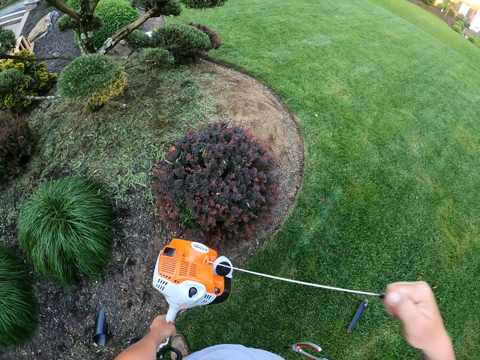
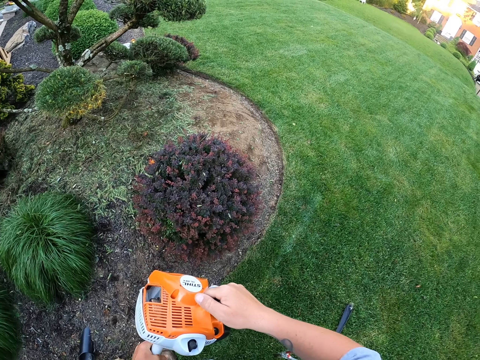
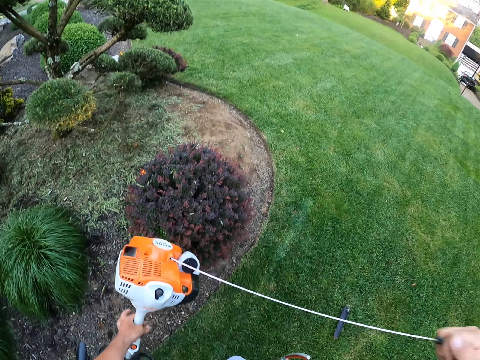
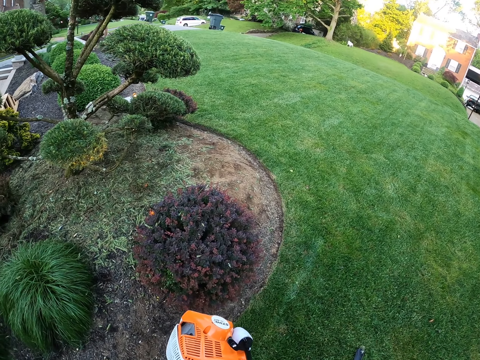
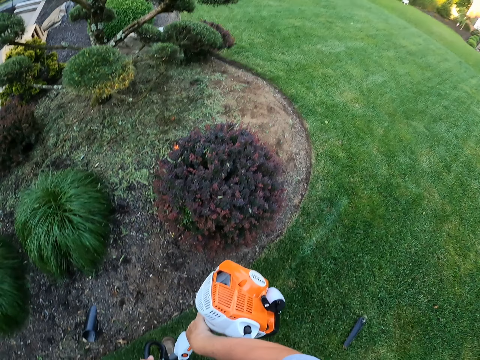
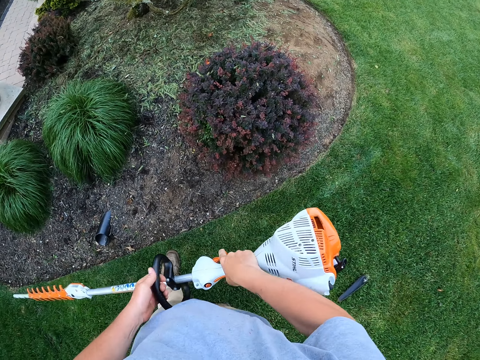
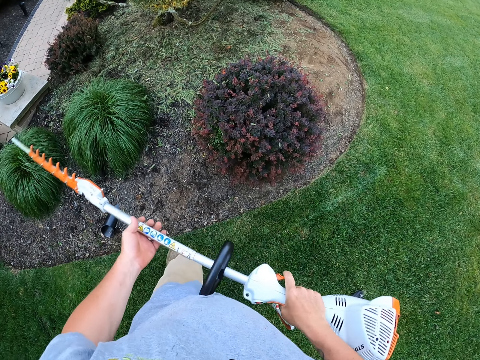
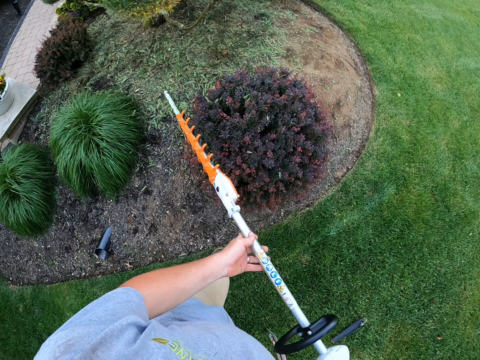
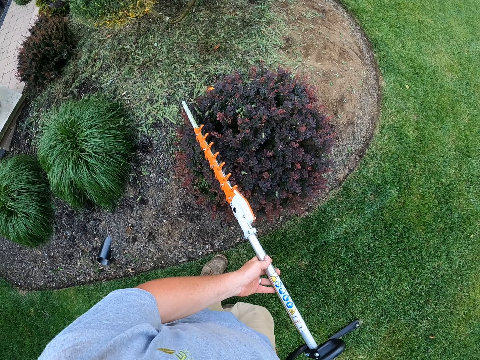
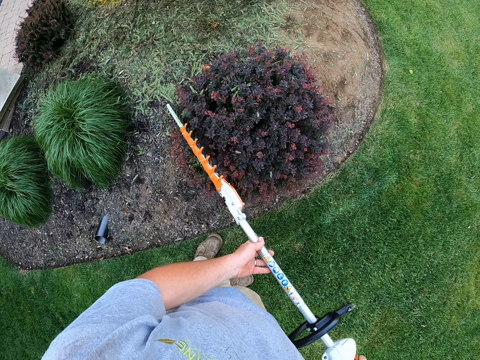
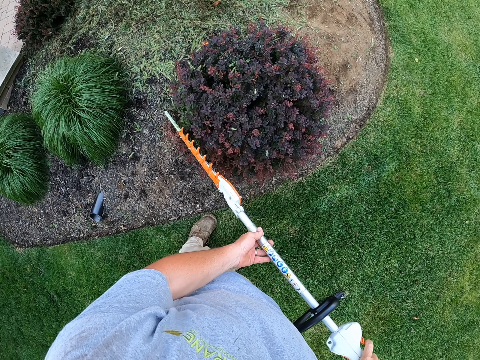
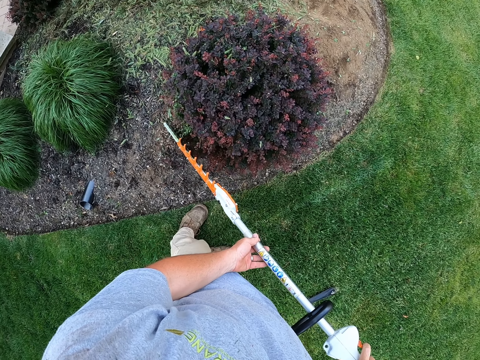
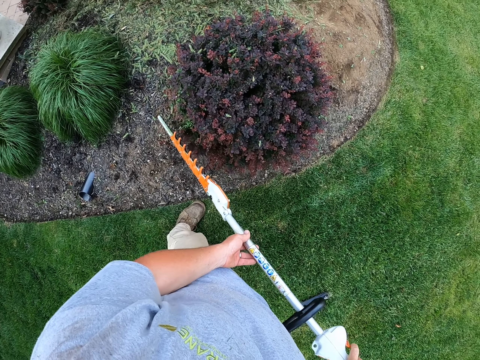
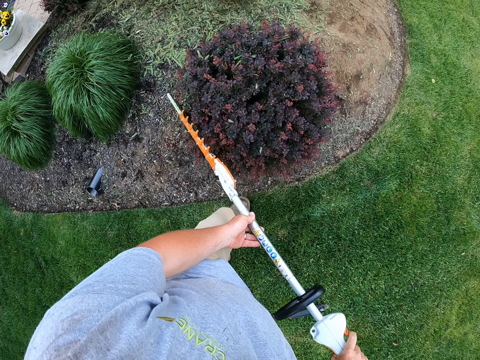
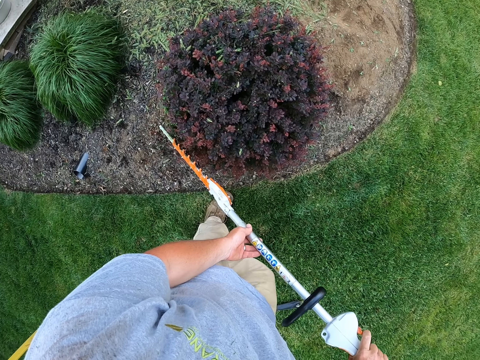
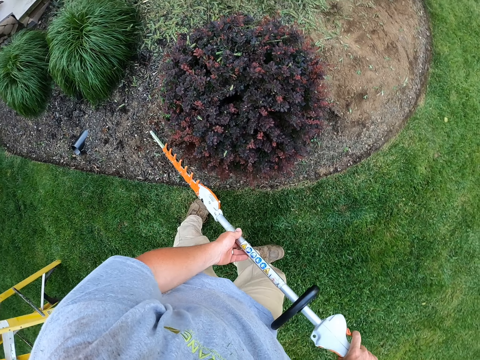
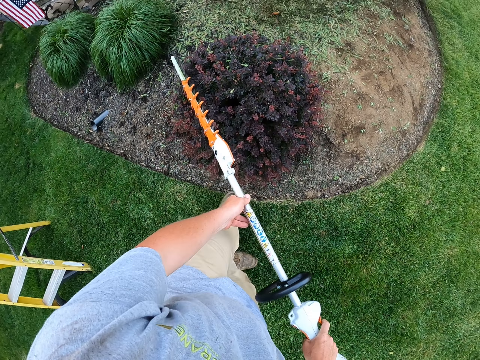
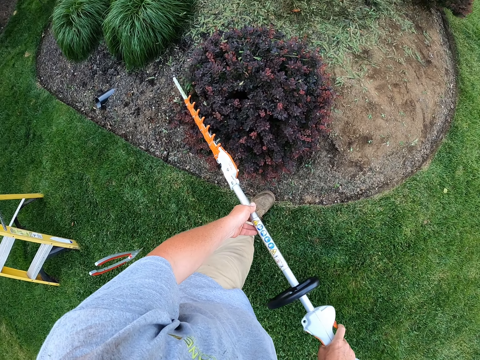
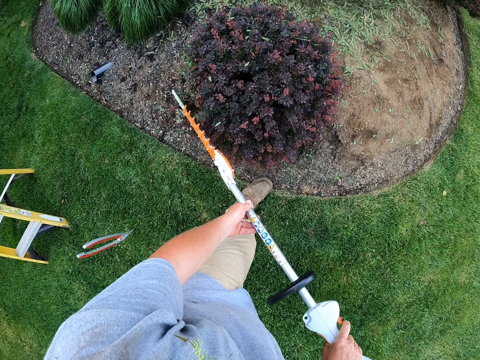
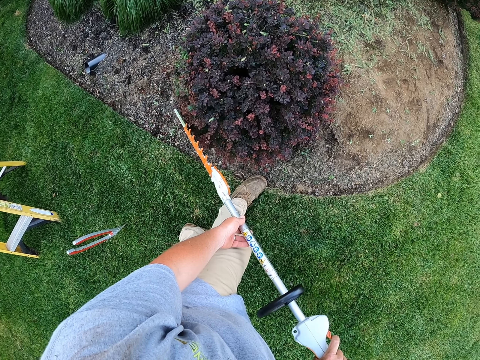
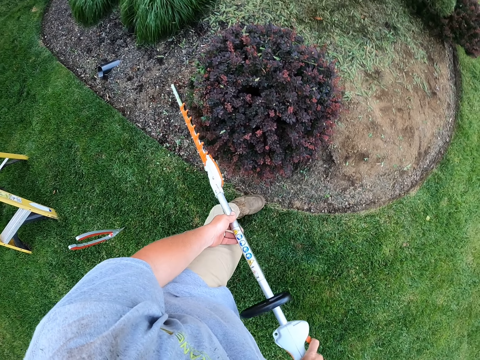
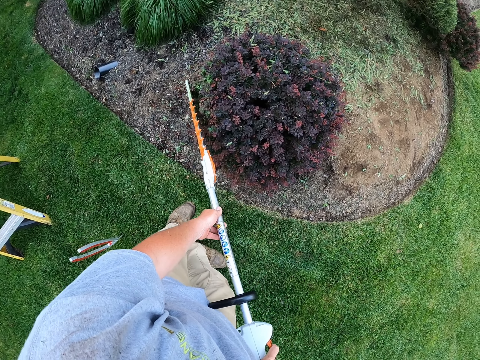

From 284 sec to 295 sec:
The camera wearer pulls the wire cable of something. They turn on the trimmer. They cut leaves with a leaves cutting machine.

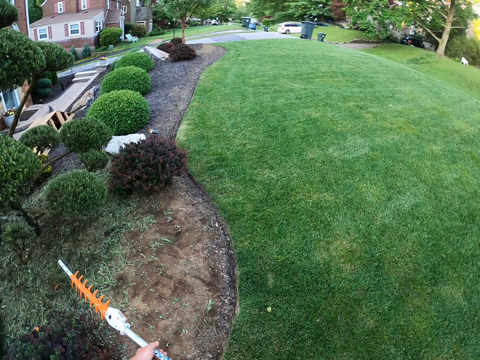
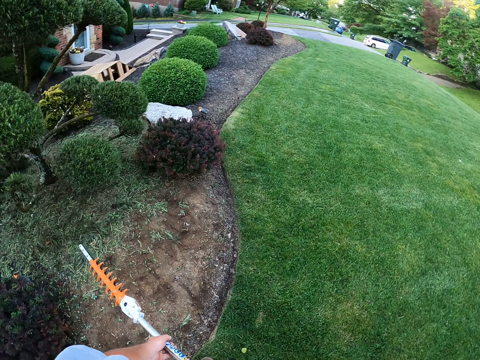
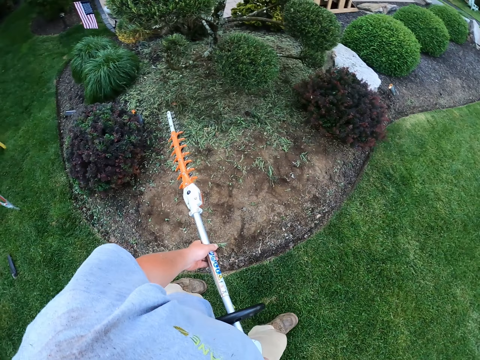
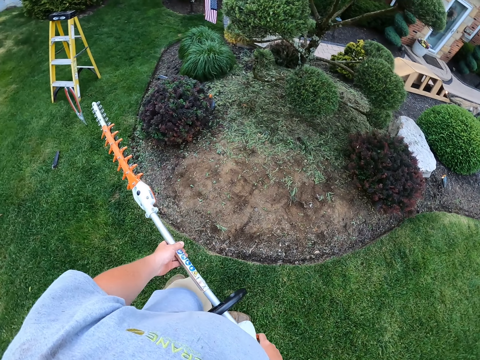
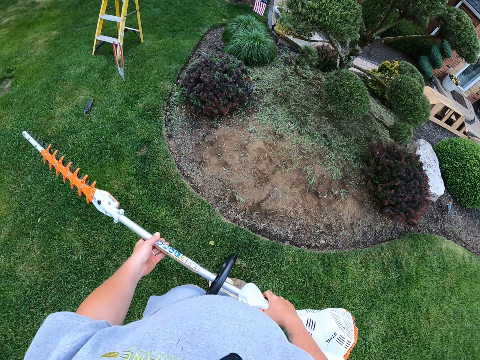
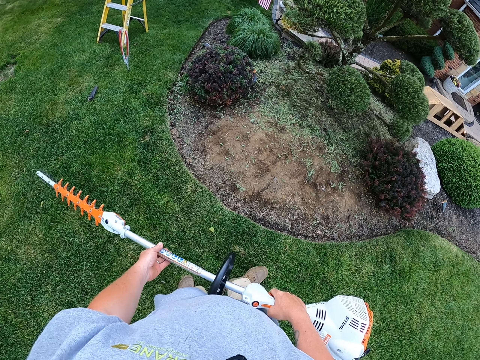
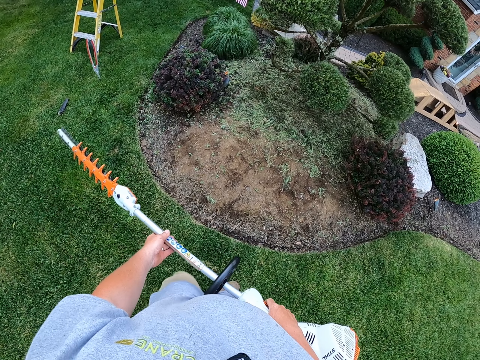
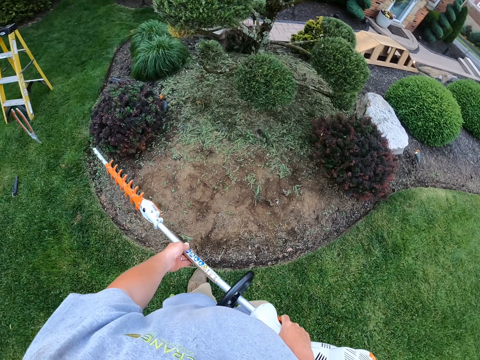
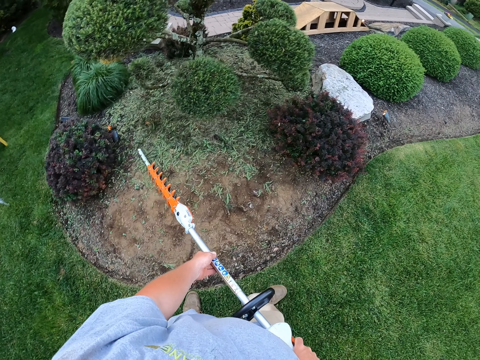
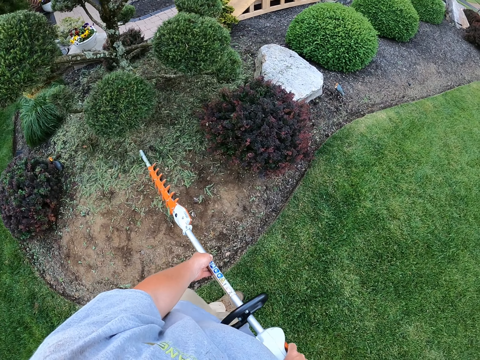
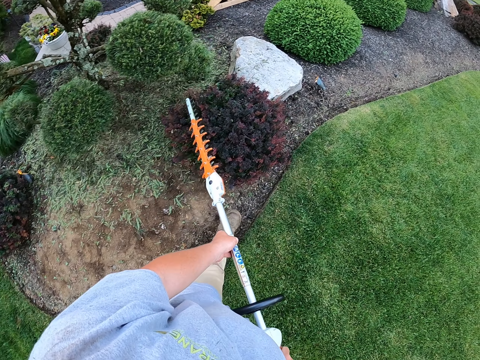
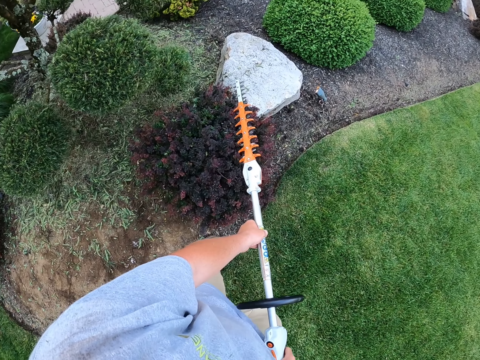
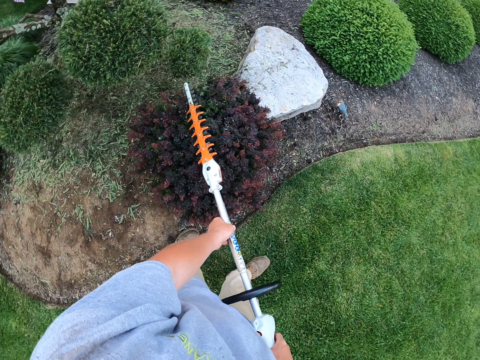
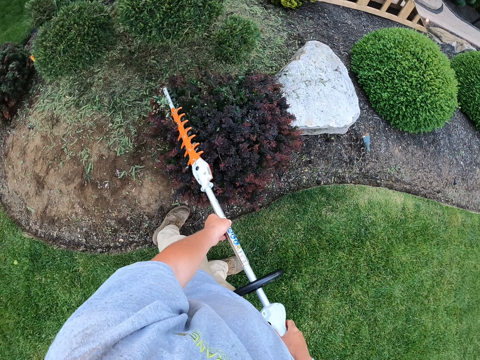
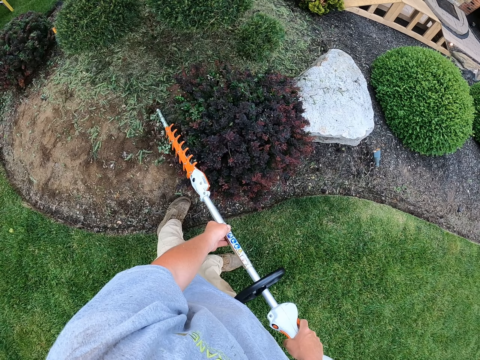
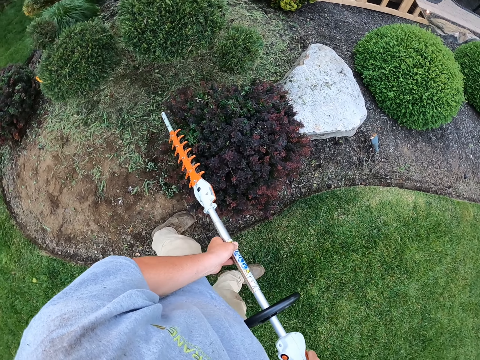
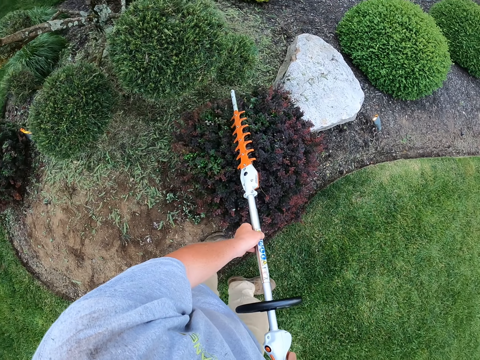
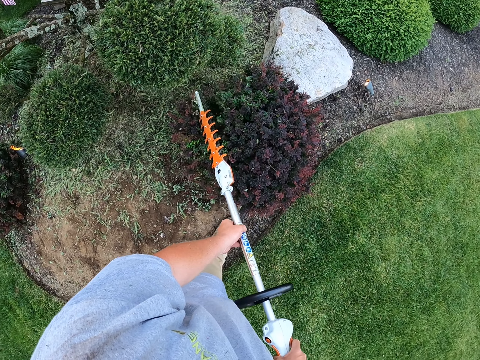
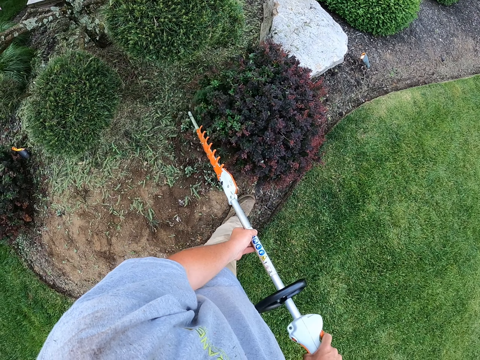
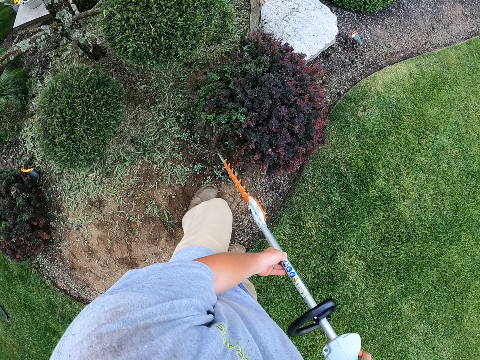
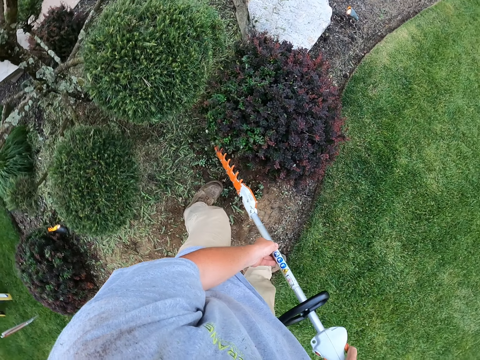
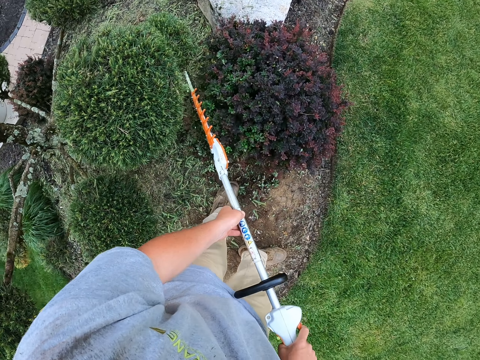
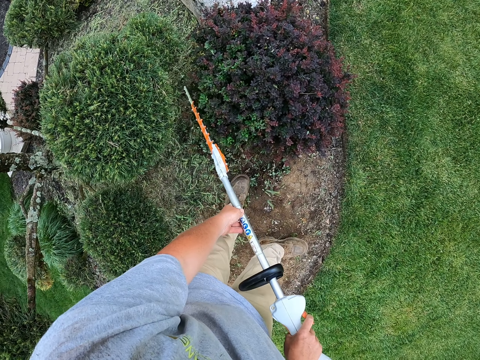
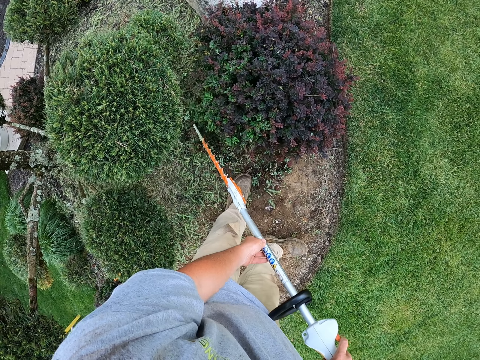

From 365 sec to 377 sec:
The camera wearer walks around. They trim the flower with a lawn.

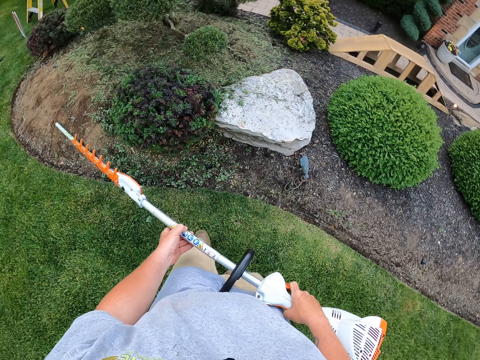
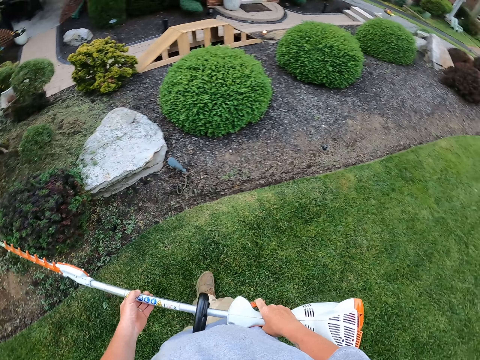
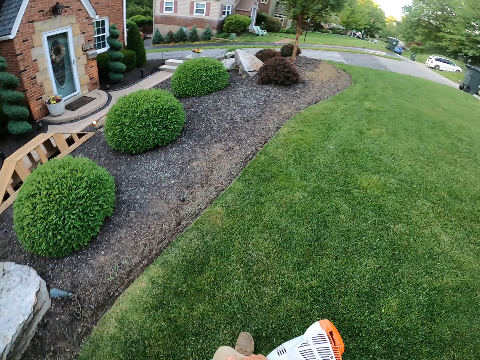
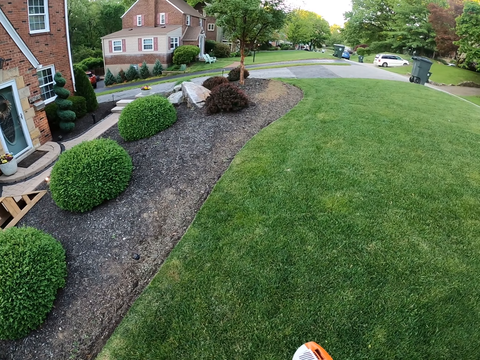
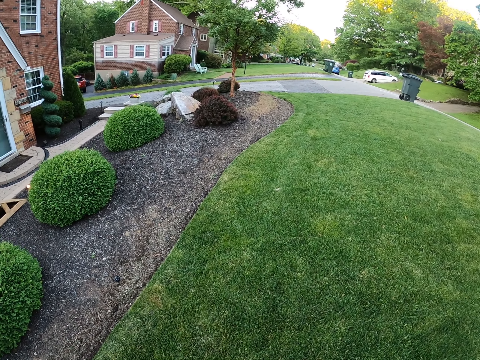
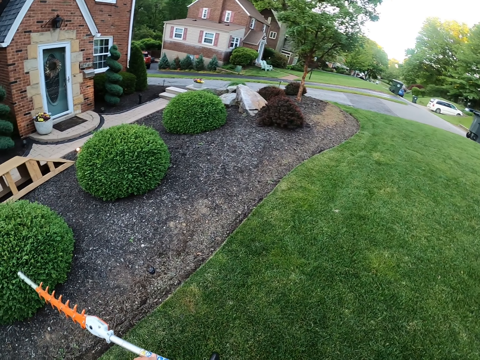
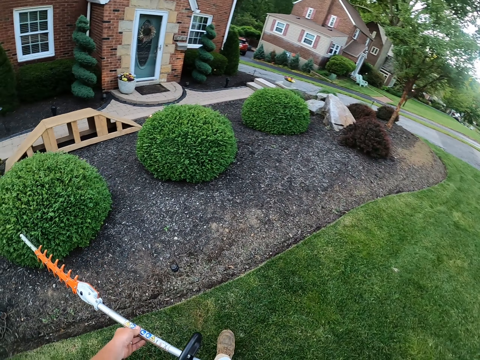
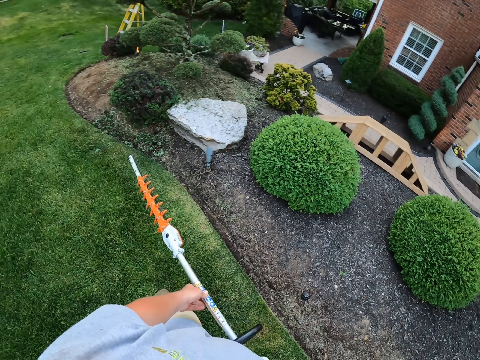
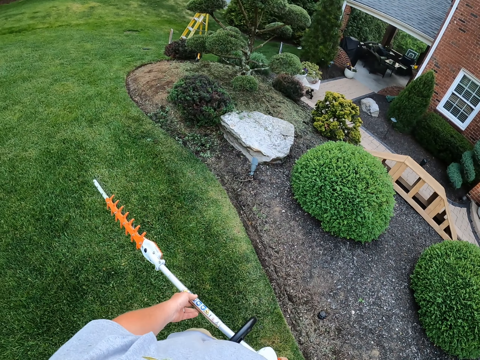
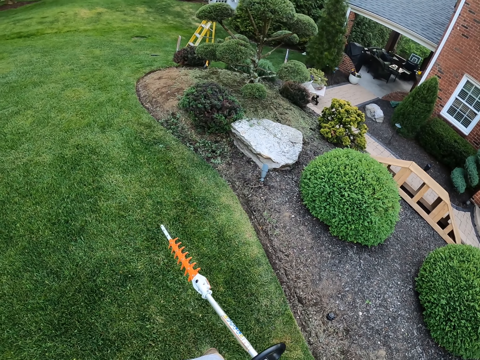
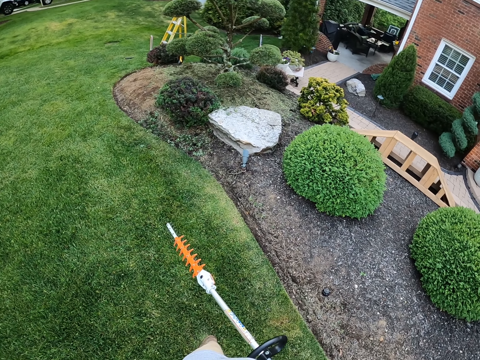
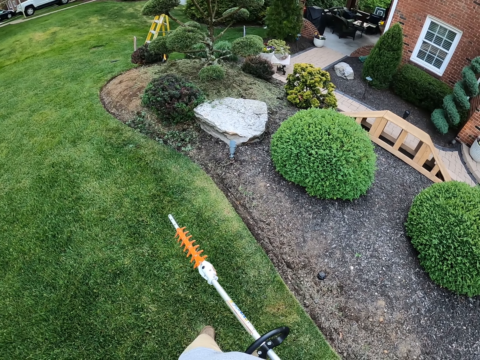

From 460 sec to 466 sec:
The camera wearer stares at the garden. They move back. They look around.
